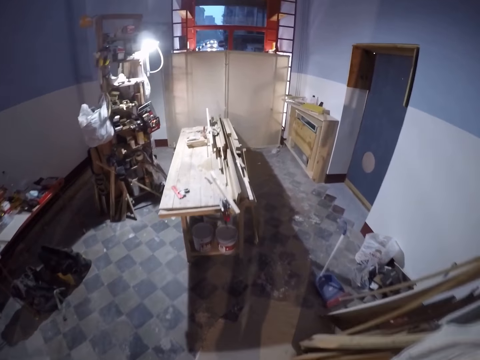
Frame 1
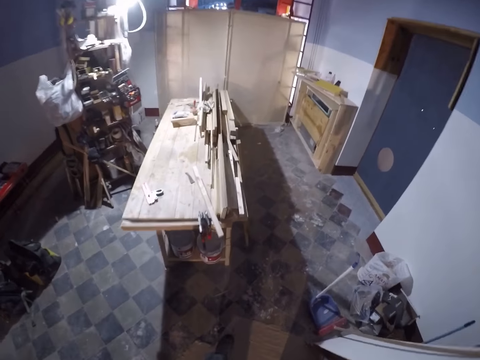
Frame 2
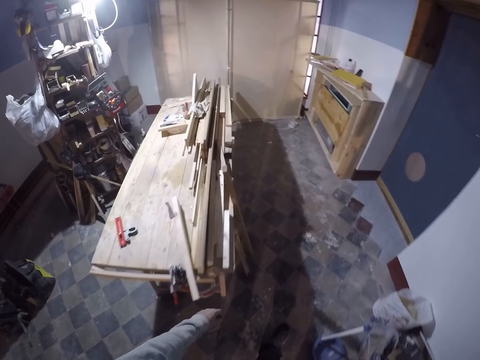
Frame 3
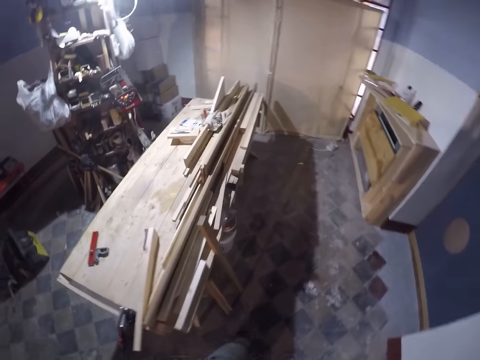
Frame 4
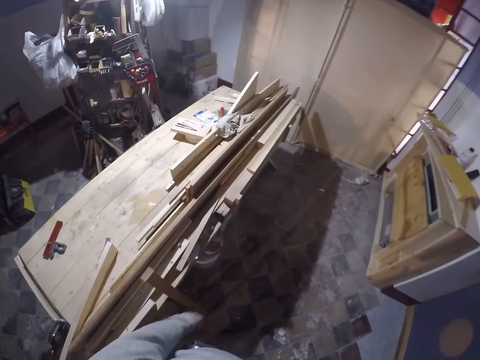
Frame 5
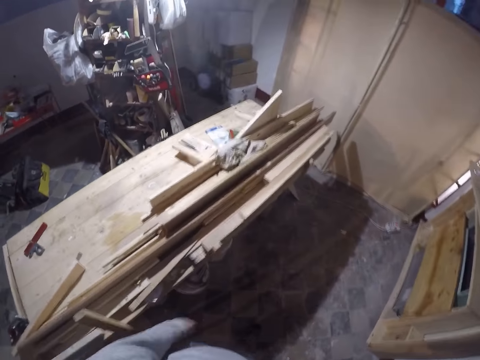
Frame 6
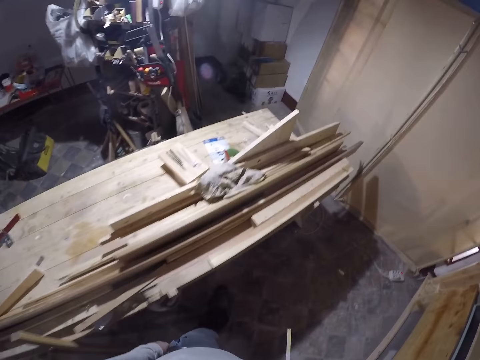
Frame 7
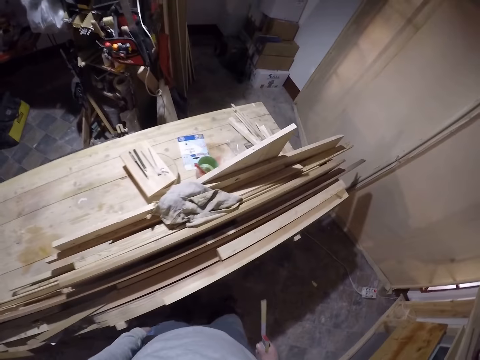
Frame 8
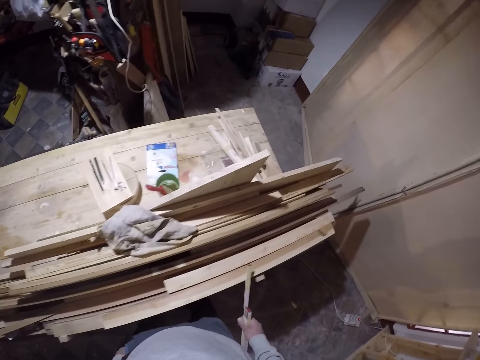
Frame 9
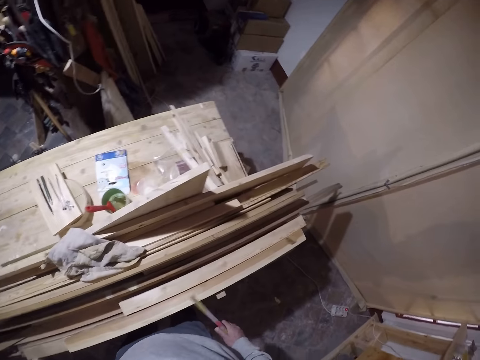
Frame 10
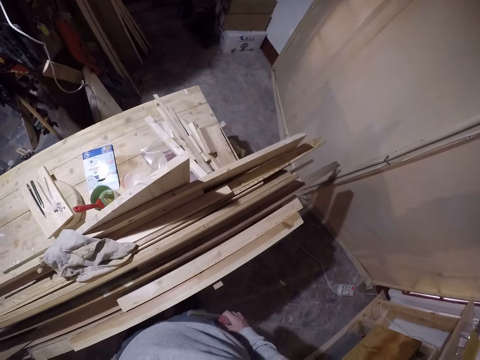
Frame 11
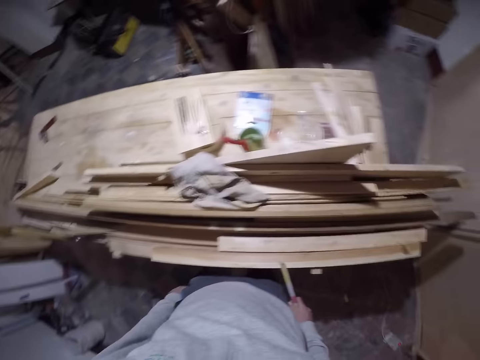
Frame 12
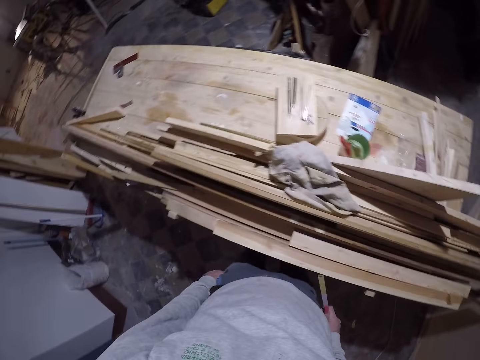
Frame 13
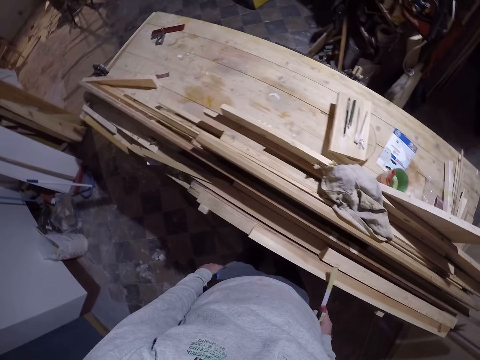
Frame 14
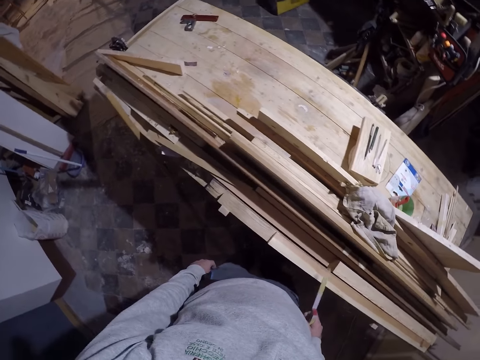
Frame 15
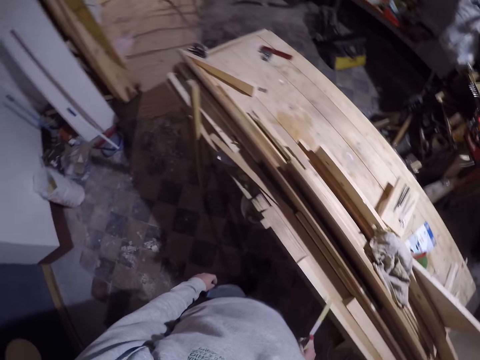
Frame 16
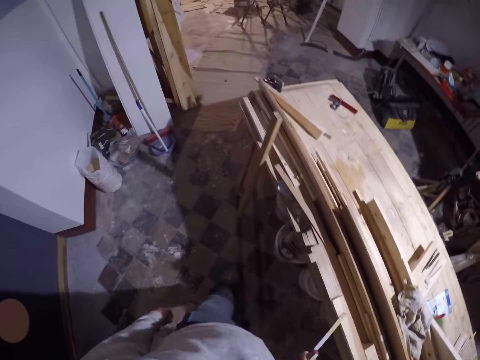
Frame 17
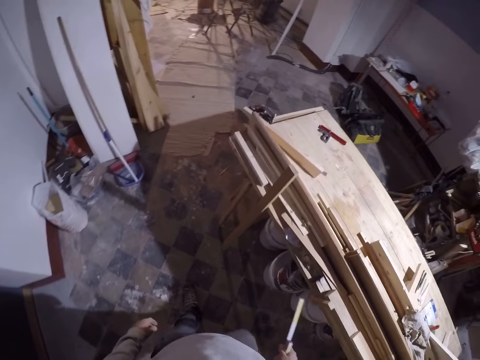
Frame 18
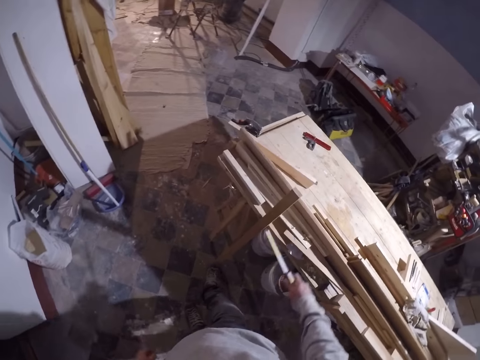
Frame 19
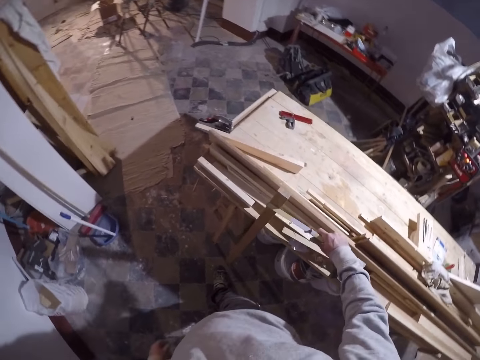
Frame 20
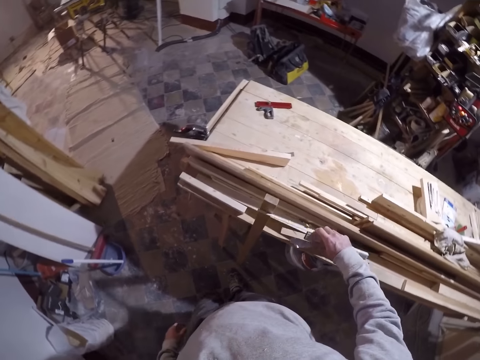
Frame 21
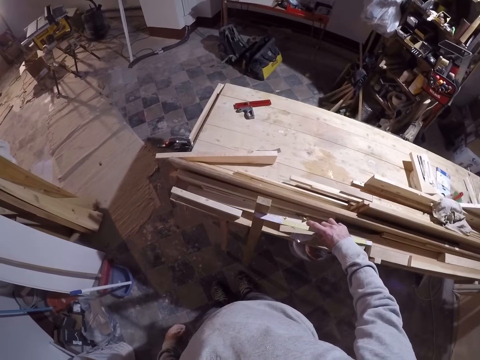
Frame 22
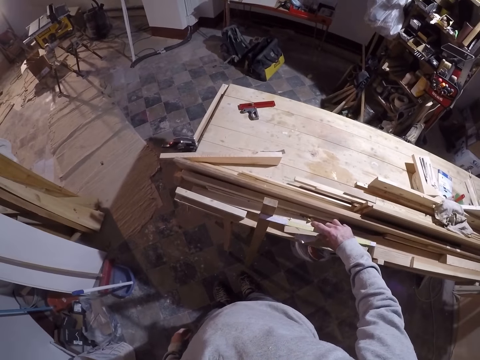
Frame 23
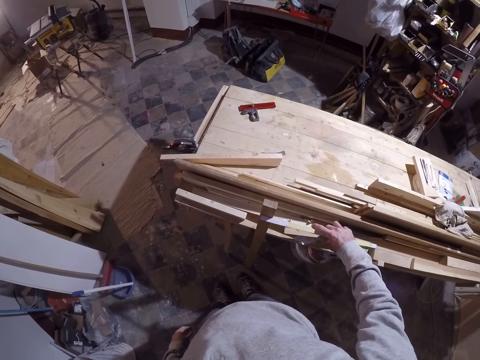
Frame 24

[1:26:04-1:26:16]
The camera wearer beats the ruler in his right hand on a work bench. He looks around the woods. He measures a piece of wood with the ruler in his right hand.

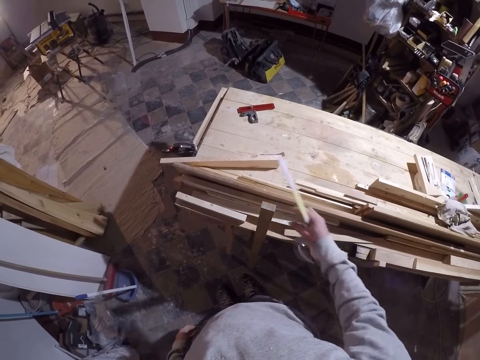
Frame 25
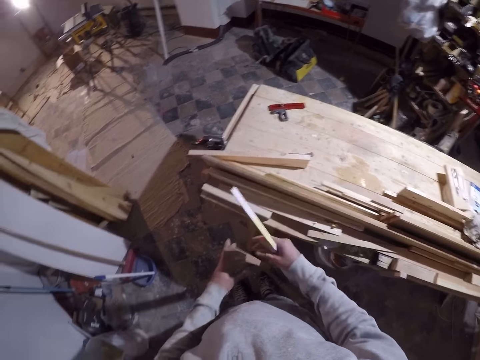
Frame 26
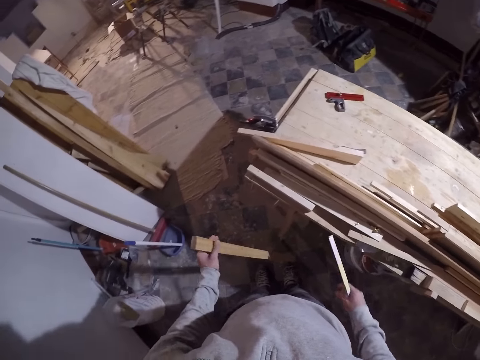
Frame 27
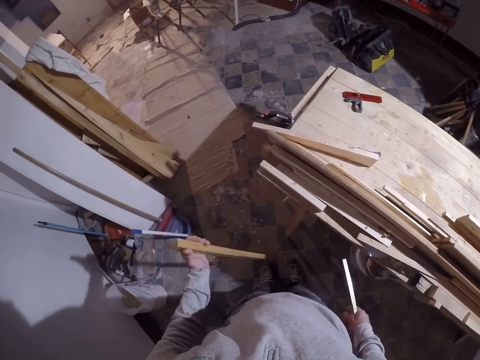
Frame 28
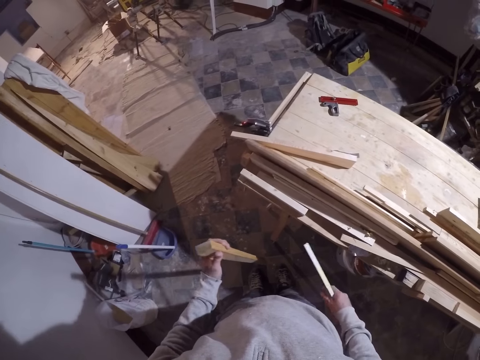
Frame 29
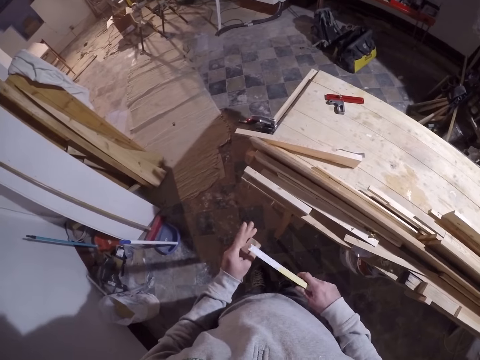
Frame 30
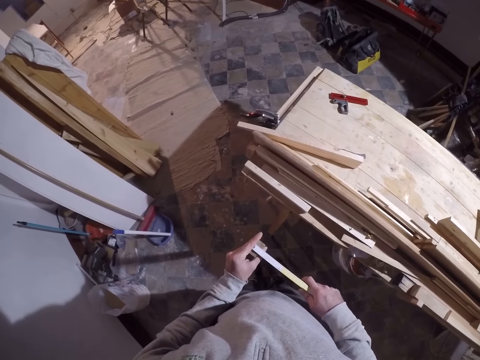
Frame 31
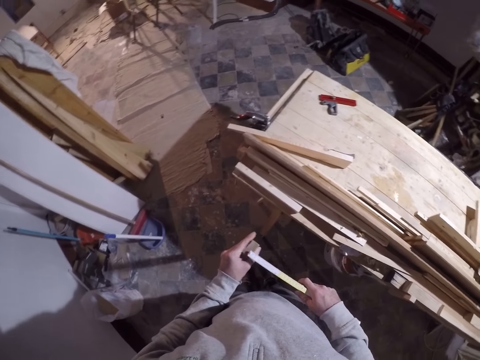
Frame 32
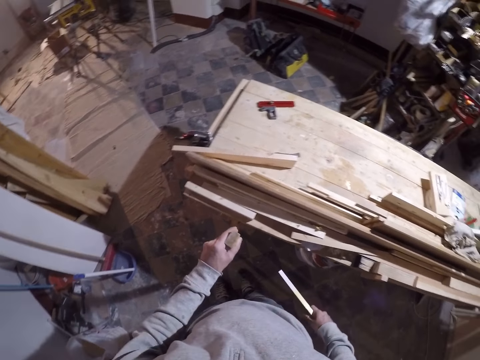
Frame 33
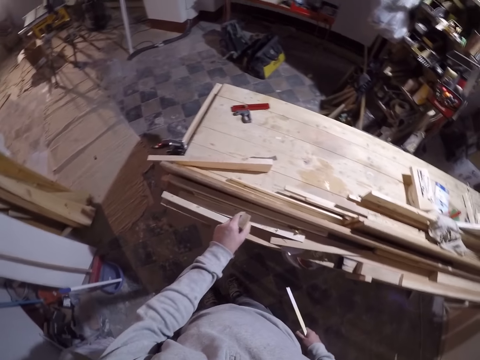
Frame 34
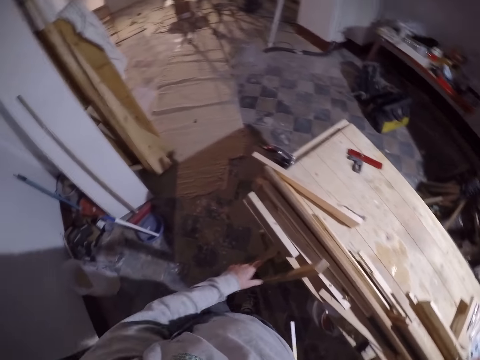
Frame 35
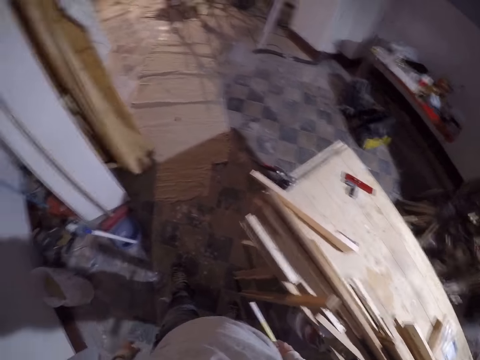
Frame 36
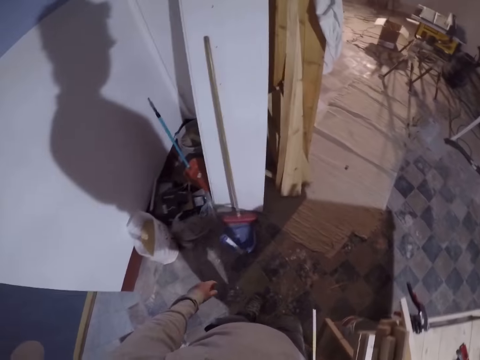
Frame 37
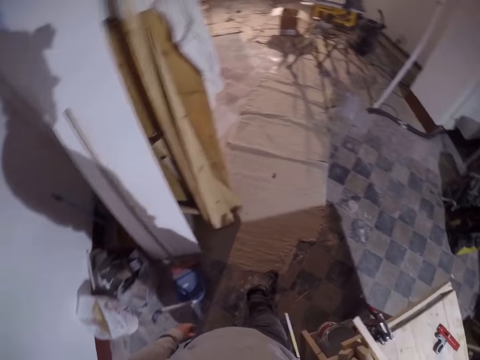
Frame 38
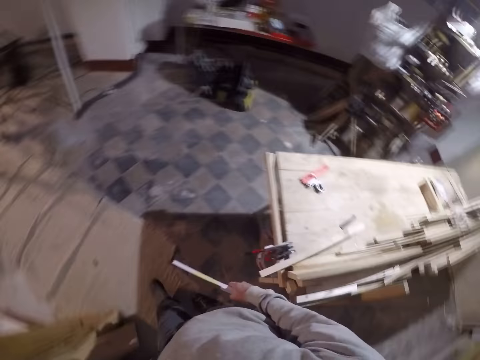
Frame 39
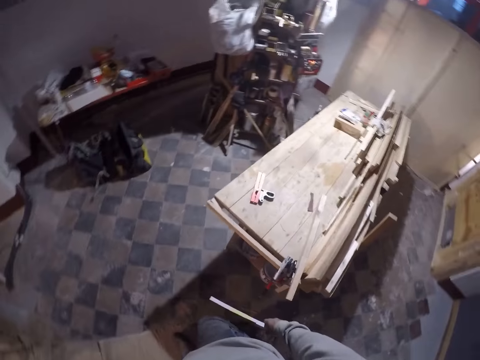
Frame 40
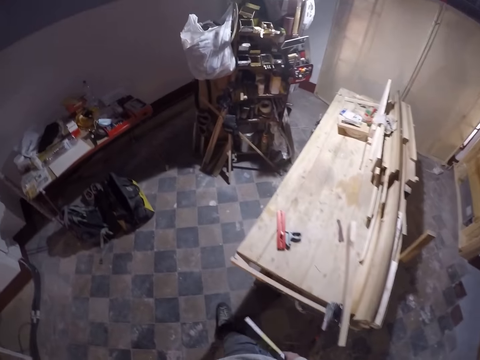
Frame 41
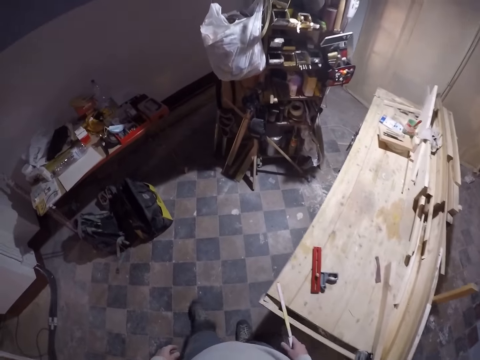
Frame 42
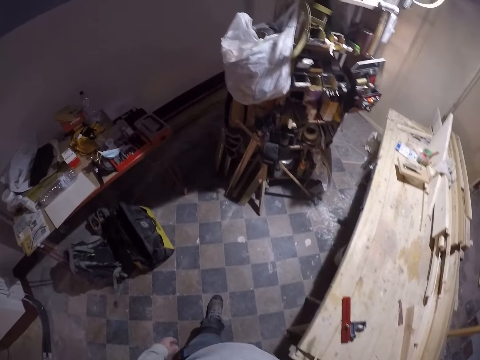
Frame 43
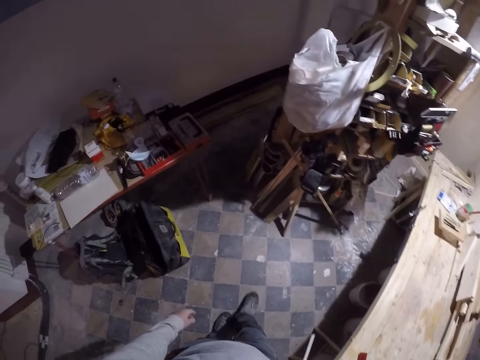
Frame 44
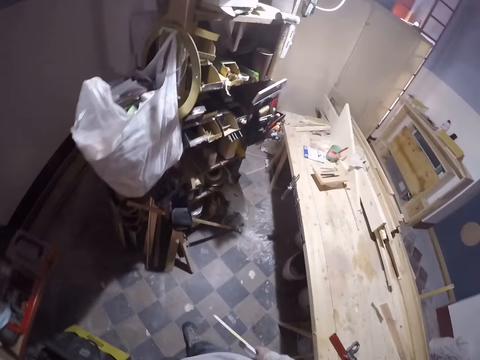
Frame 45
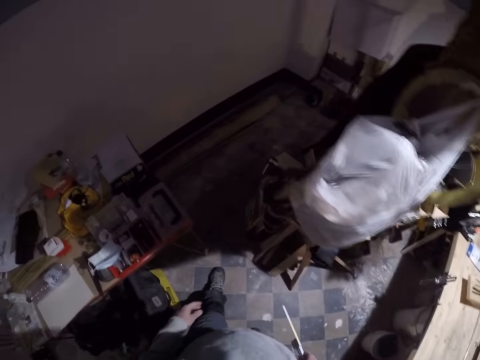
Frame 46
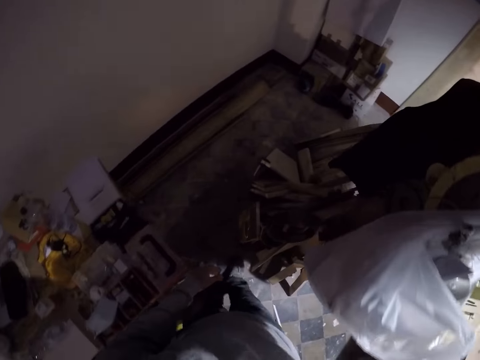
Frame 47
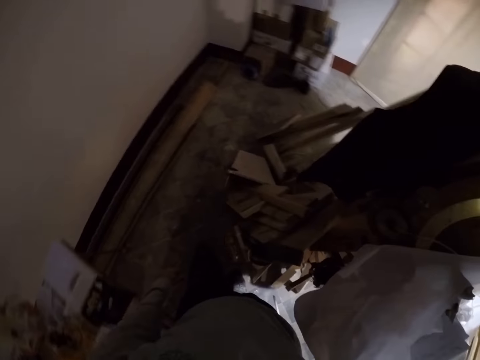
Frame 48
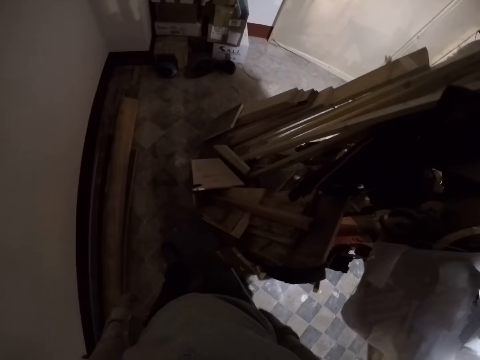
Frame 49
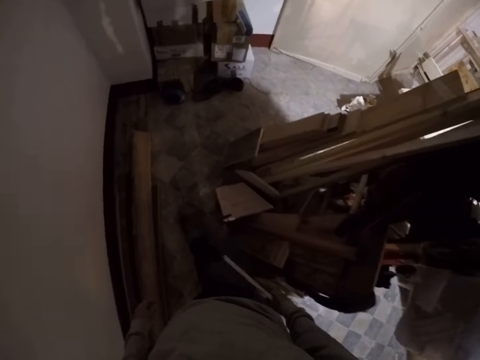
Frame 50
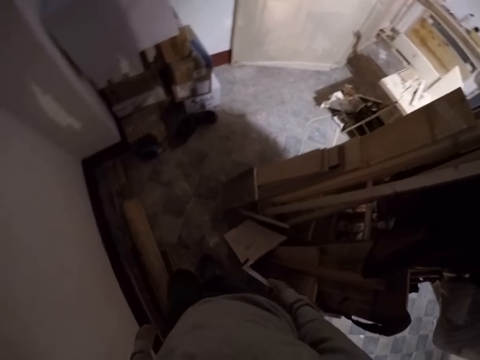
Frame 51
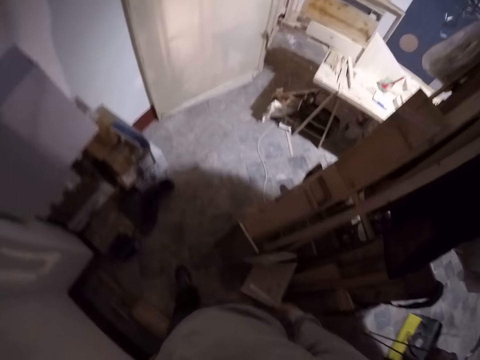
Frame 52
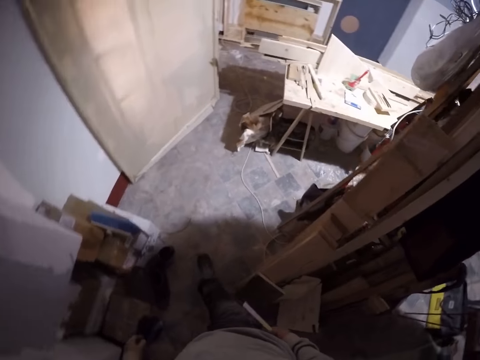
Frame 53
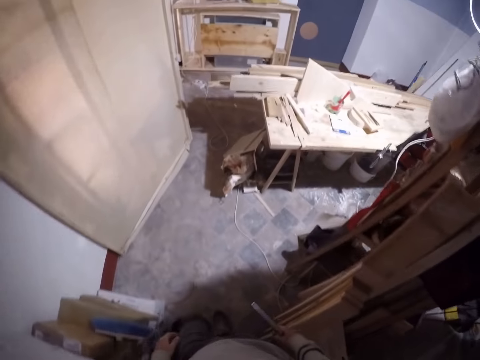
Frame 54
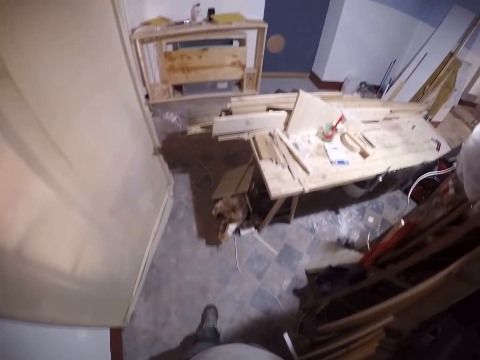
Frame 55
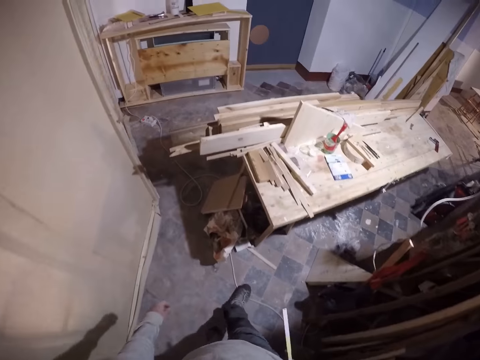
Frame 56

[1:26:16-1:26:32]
The camera wearer touches the piece of wood with his right hand. He passes the piece of wood to his left hand. He holds the wood. He checks the wood. He measures the piece of wood with the ruler in his right hand. He drops the piece of wood in his left hand on the table. He walks around the workshop.
